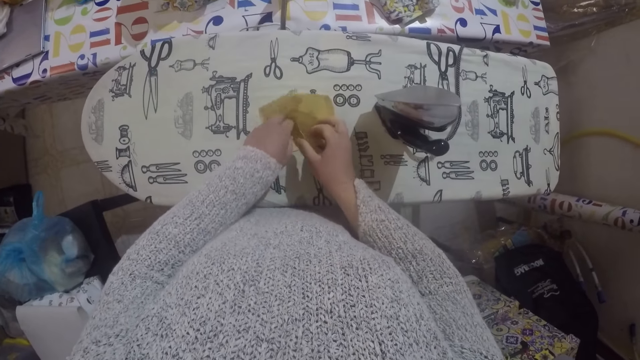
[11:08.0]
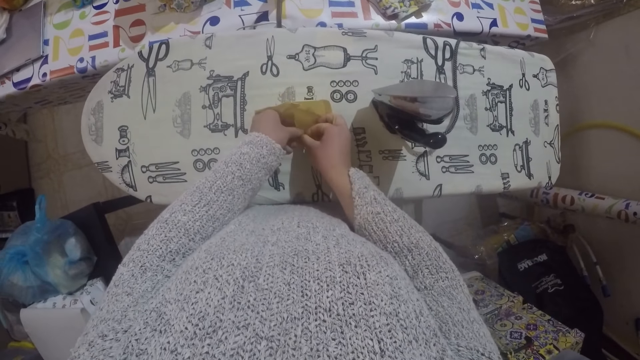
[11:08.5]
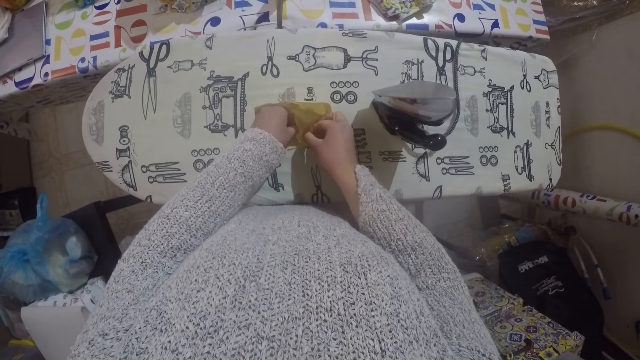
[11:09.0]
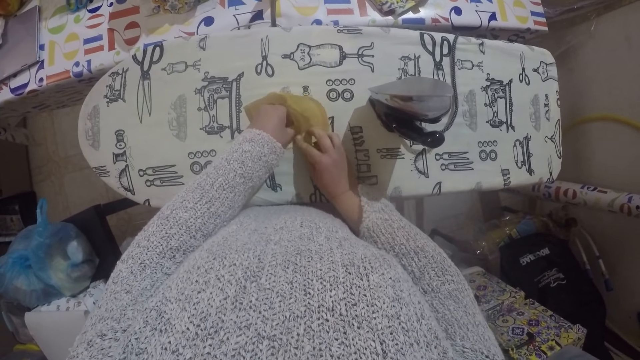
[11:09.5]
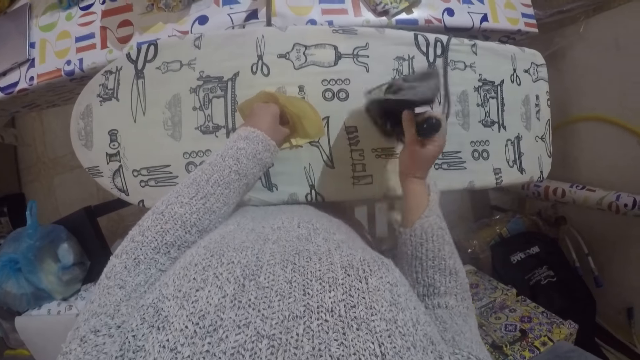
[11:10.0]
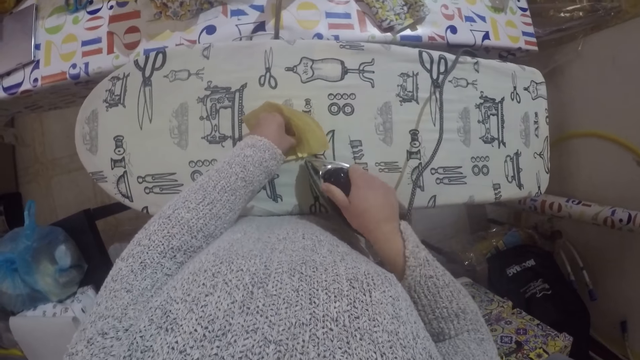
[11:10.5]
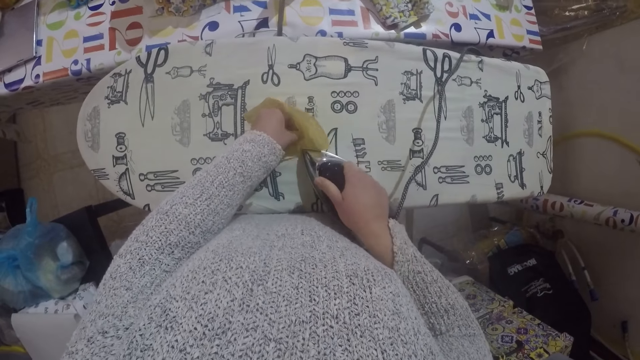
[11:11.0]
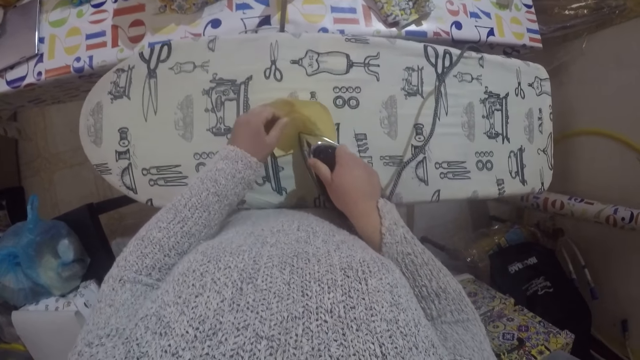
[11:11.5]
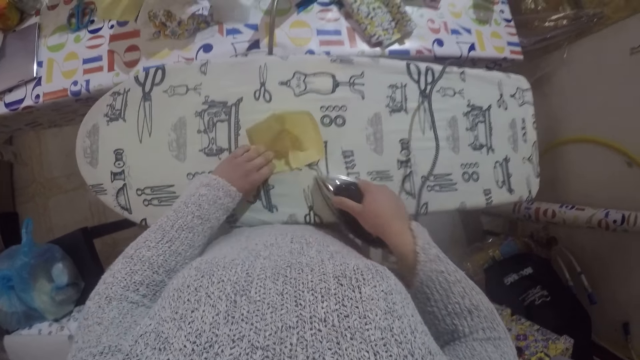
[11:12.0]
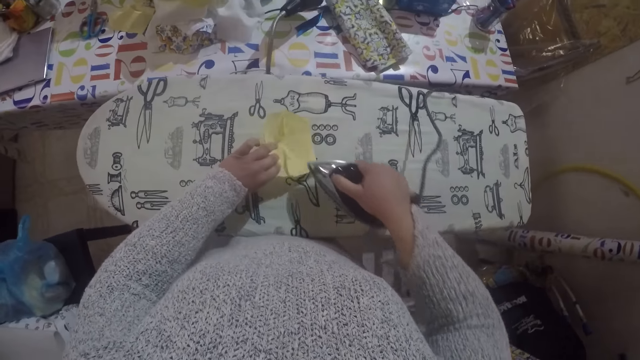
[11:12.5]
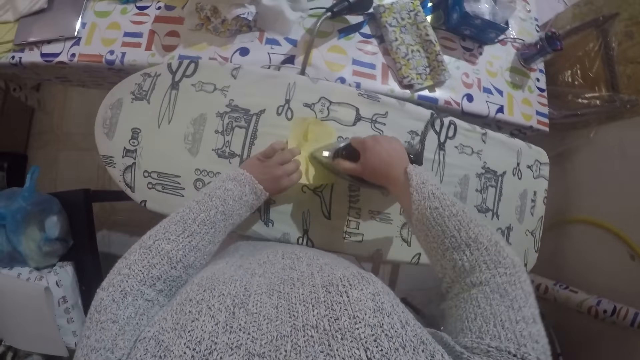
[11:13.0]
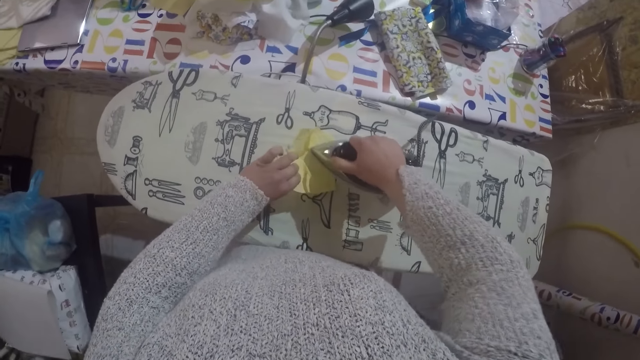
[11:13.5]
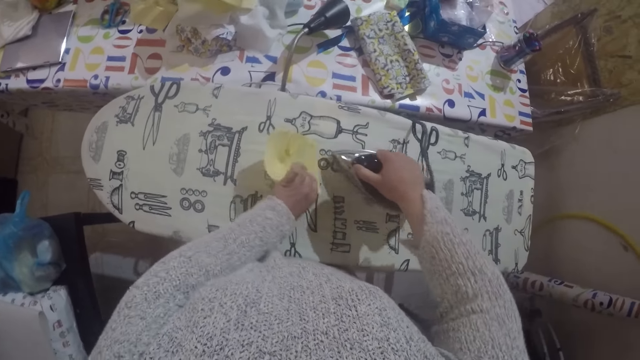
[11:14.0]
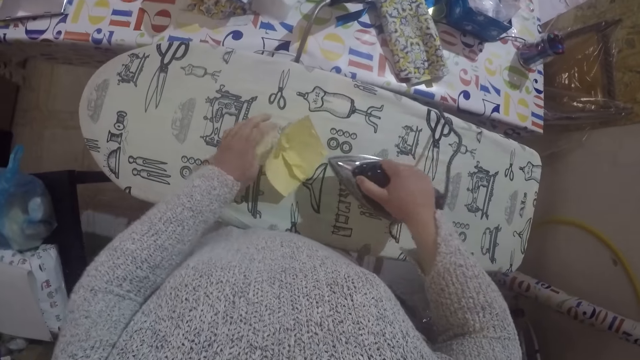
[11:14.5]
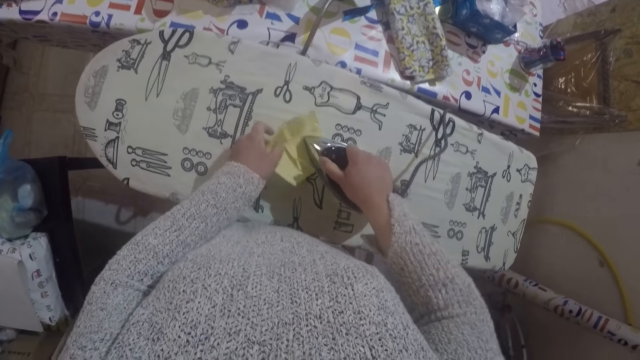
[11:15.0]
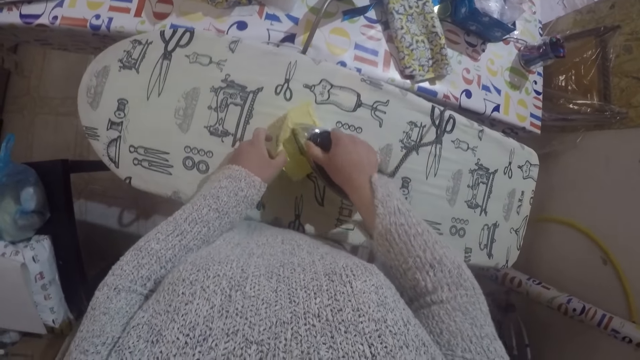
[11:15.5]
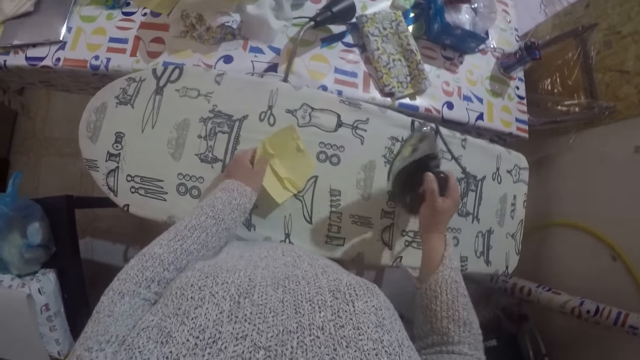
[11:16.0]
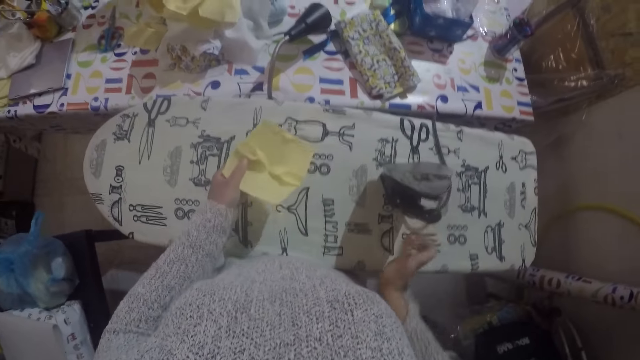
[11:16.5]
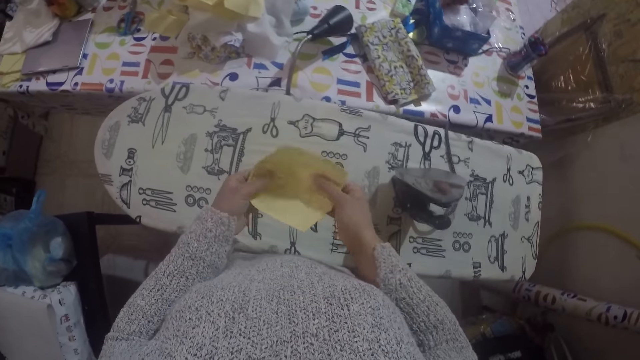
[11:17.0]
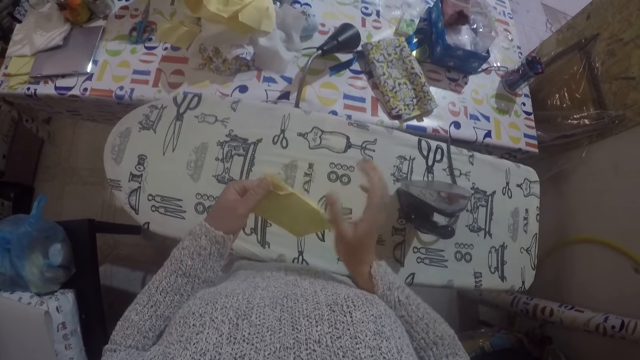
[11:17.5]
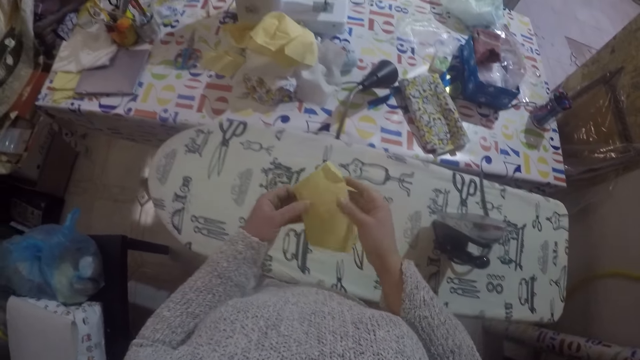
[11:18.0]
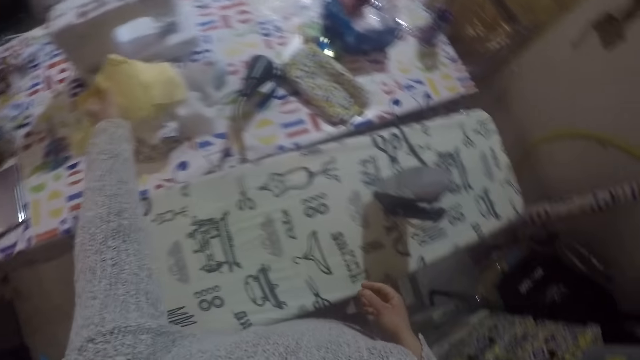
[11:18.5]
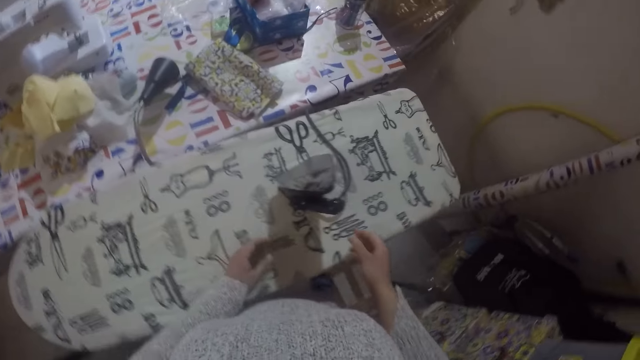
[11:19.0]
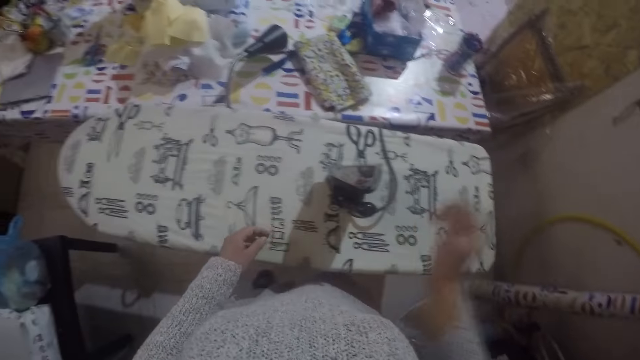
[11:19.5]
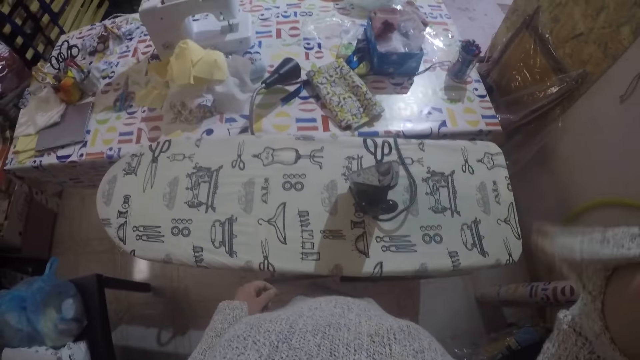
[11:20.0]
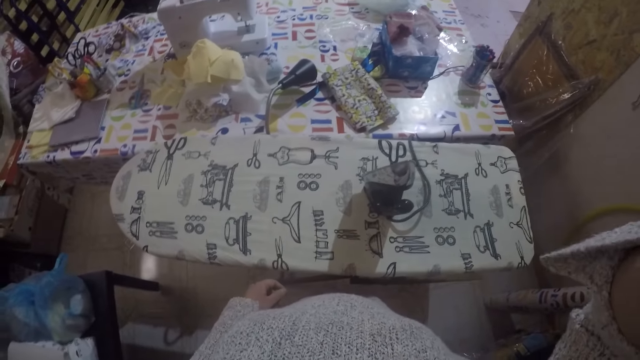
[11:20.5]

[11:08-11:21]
The camera wearer picks up the iron box. She irons the cloth on the ironing table with the ironing box. She places the iron box on the ironing board and picks up the material. She folds the cloth with her hands. She puts the piece of cloth down on the table. She moves the material to the pile. She stares at the ironing board. She touches her head.
